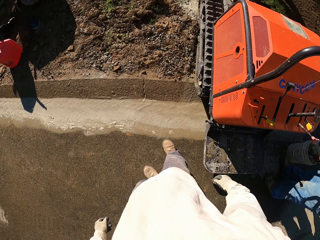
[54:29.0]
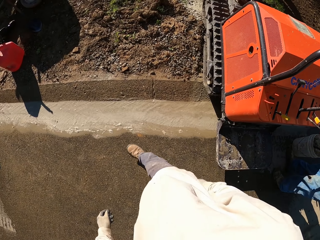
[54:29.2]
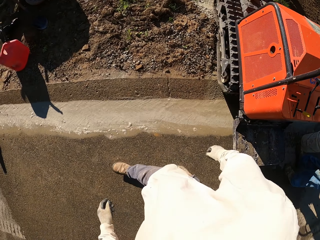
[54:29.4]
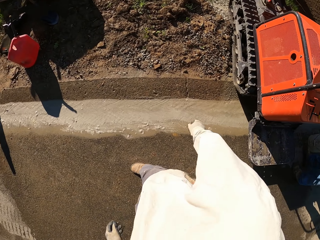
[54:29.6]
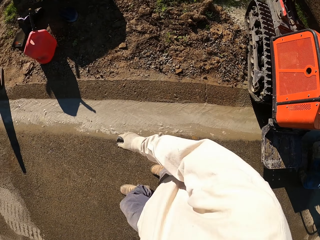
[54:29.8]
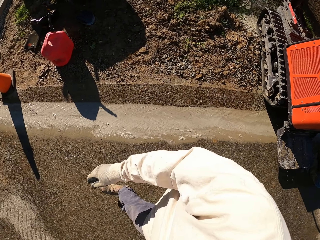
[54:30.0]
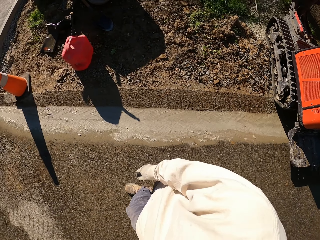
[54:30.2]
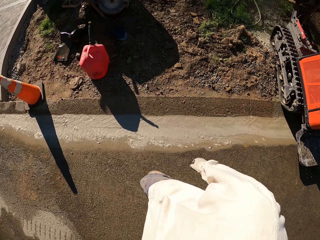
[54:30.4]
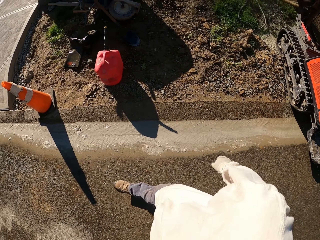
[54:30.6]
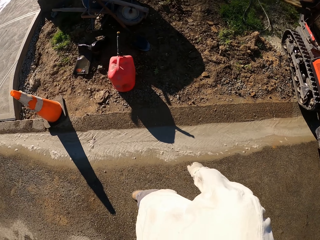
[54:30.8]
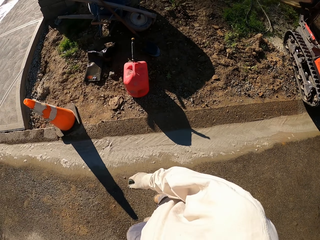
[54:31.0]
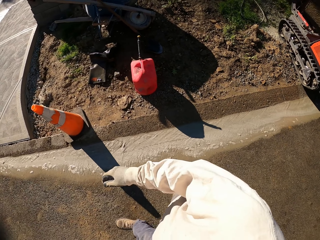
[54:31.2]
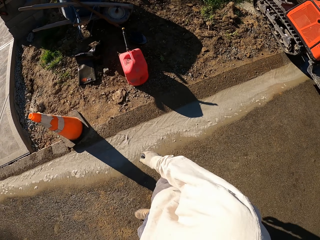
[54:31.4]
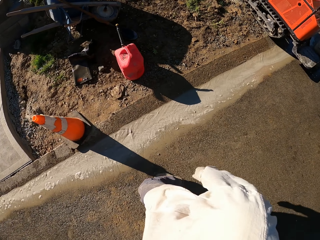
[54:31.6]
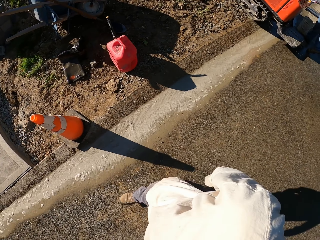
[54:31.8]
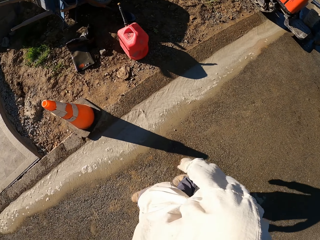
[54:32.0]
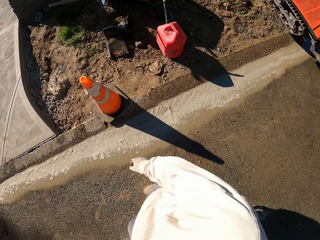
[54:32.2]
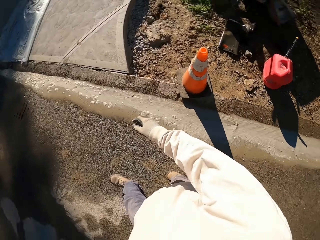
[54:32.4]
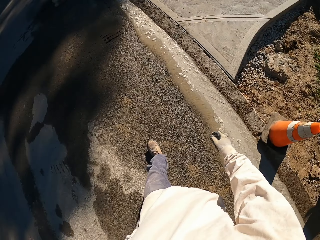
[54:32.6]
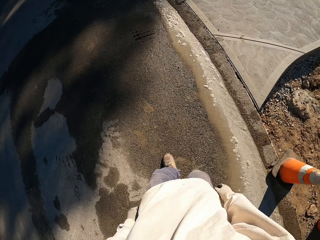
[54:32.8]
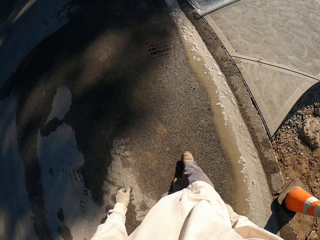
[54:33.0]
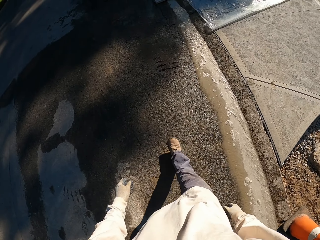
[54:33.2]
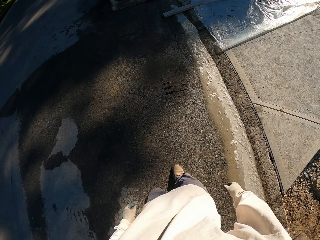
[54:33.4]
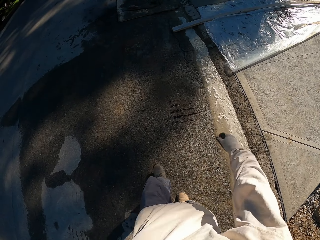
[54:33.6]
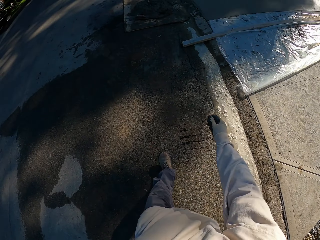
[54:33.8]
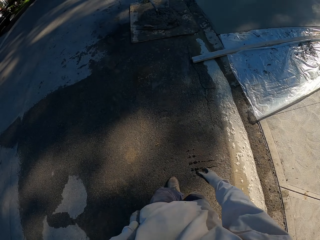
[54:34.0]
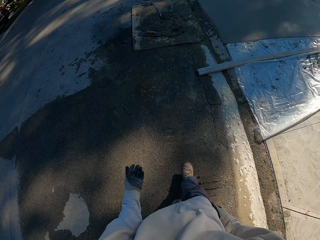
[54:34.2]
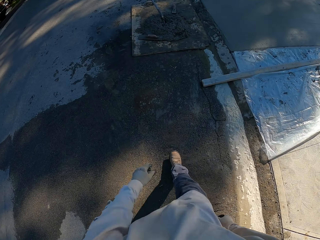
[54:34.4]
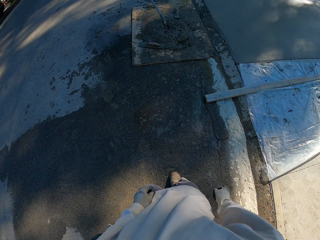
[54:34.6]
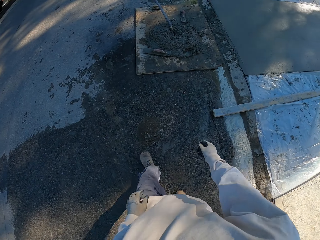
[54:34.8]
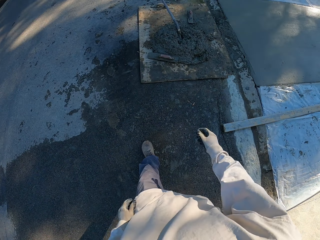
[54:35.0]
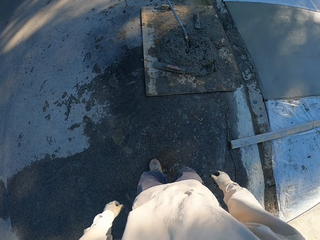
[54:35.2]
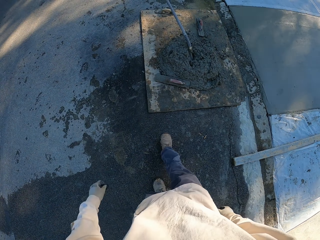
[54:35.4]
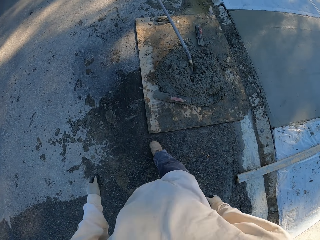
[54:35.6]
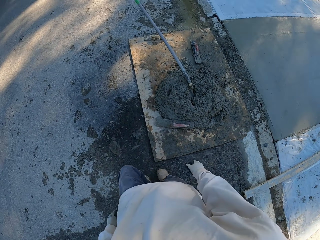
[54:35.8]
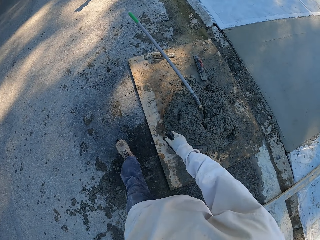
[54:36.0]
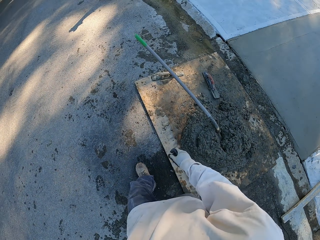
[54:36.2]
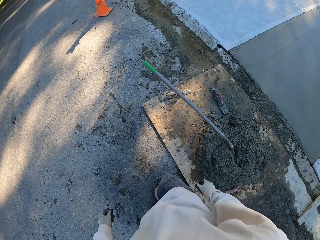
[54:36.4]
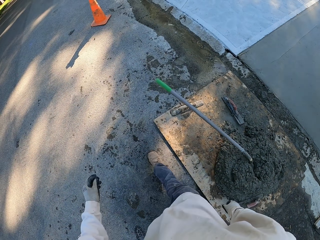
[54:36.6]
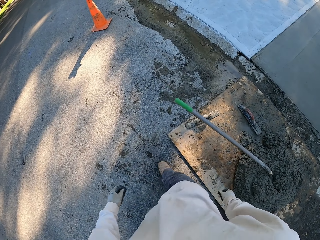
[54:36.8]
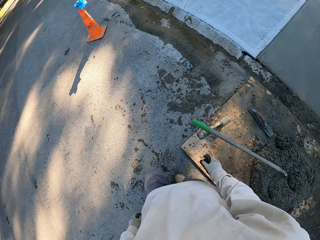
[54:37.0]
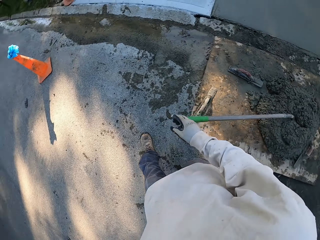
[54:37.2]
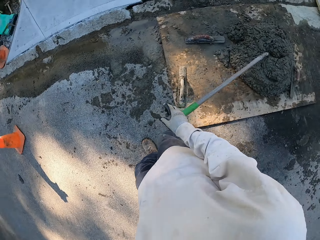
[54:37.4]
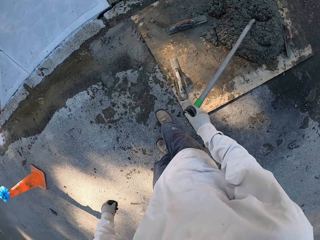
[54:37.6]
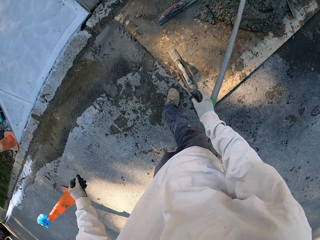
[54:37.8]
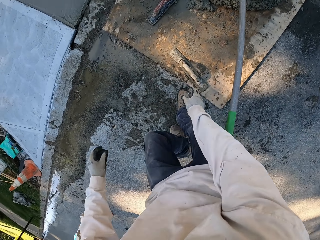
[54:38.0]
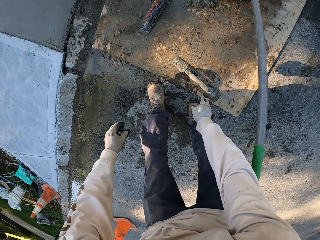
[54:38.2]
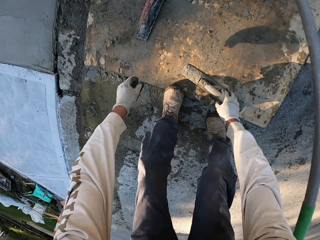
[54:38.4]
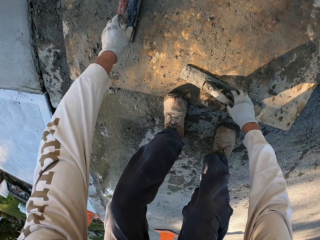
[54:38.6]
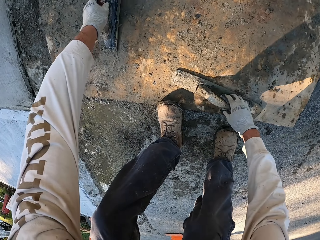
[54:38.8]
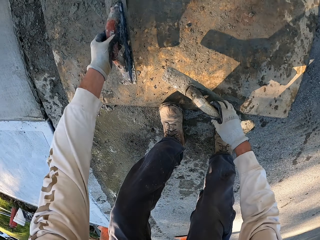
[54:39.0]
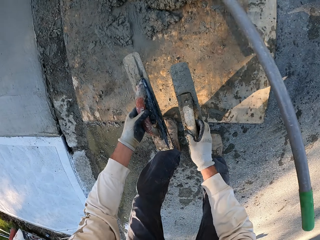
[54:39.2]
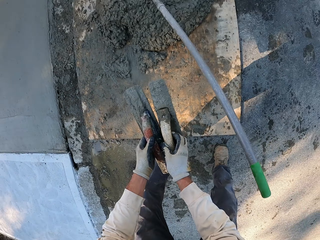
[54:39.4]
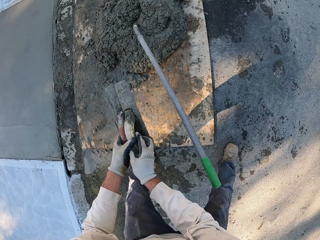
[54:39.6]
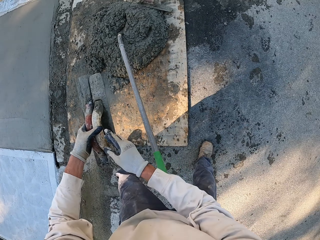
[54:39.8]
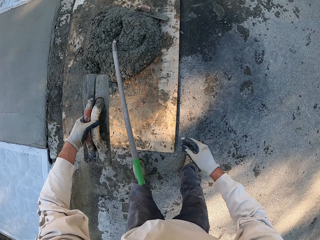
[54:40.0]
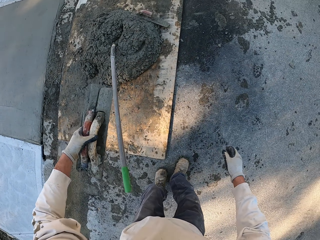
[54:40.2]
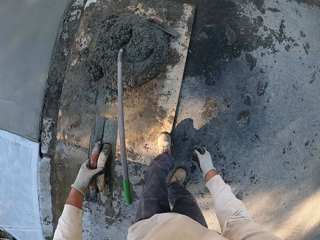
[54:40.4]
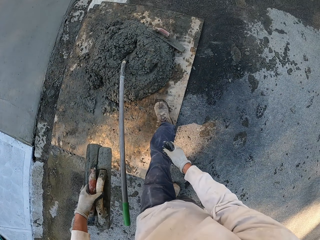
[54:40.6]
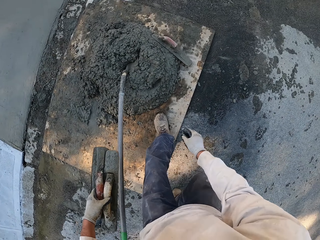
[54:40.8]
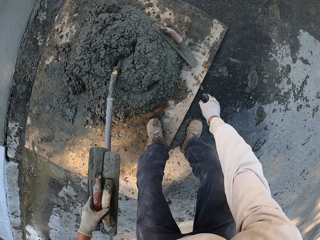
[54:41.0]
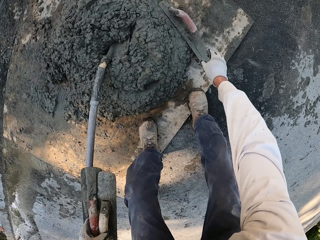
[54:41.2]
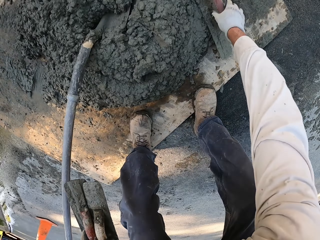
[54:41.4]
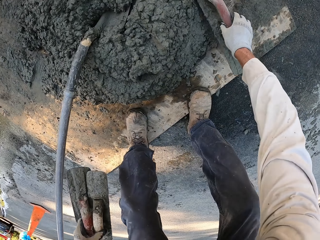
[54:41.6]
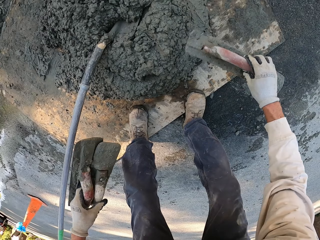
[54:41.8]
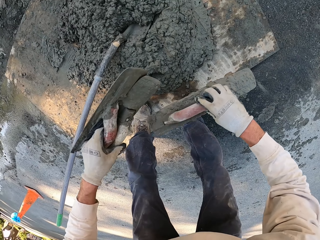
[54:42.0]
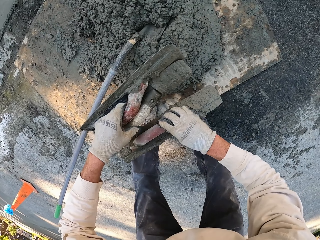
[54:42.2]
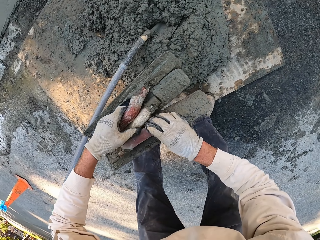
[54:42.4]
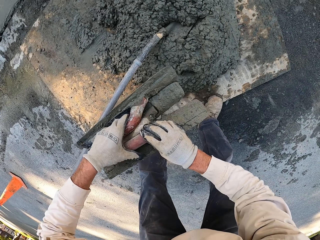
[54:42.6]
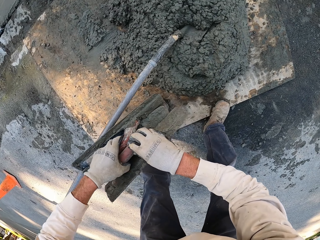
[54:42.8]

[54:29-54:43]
The camera wearer walks around. They pick up a masonry trowel or concrete floats. They hold the masonry trowel. They pick up another concrete float.

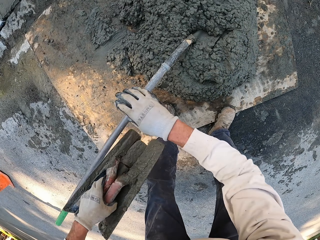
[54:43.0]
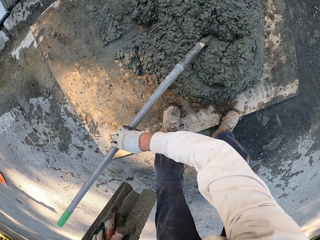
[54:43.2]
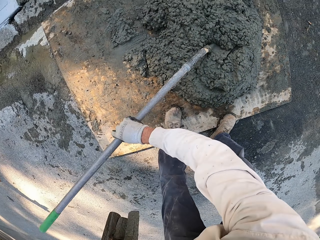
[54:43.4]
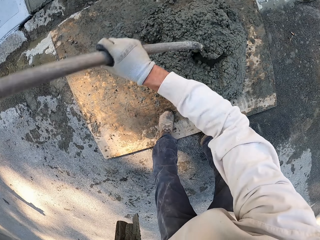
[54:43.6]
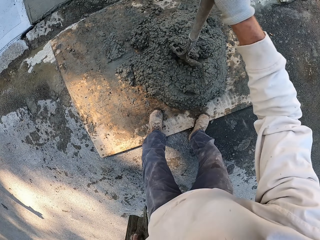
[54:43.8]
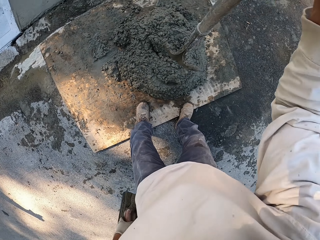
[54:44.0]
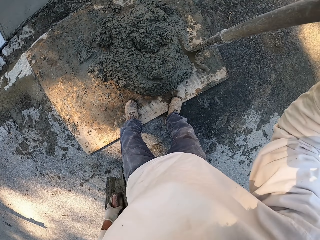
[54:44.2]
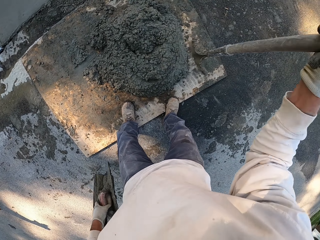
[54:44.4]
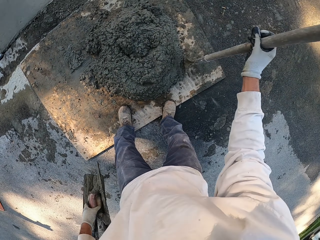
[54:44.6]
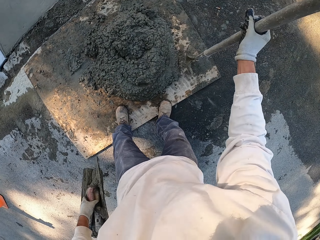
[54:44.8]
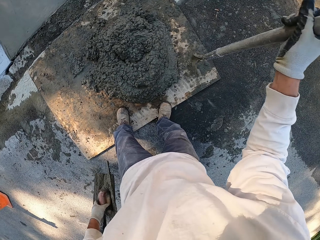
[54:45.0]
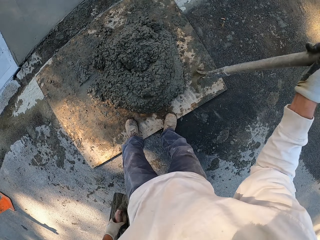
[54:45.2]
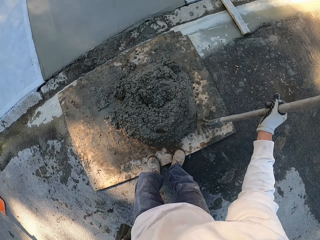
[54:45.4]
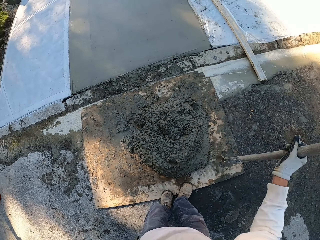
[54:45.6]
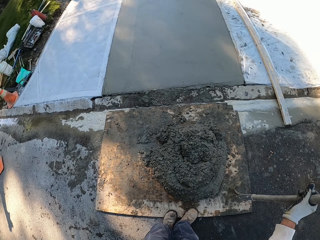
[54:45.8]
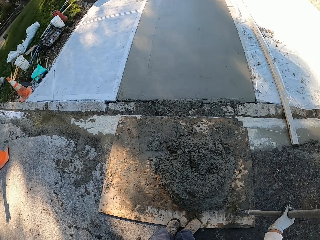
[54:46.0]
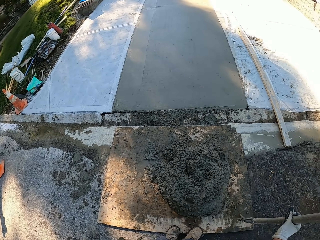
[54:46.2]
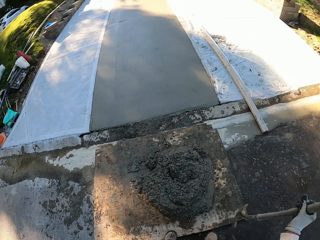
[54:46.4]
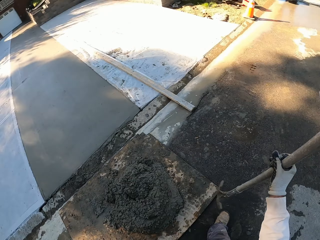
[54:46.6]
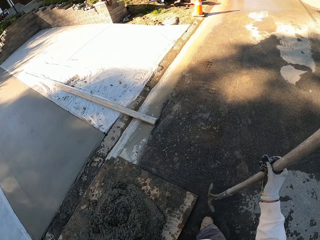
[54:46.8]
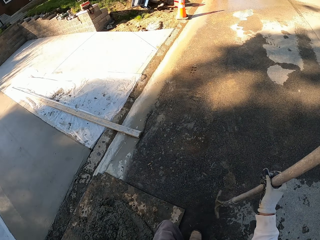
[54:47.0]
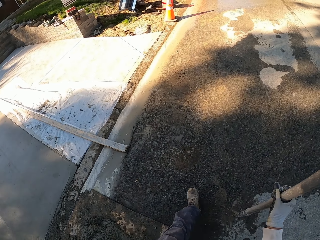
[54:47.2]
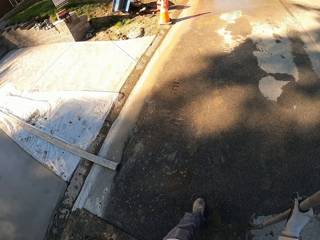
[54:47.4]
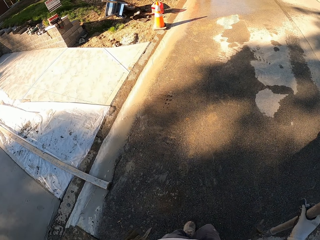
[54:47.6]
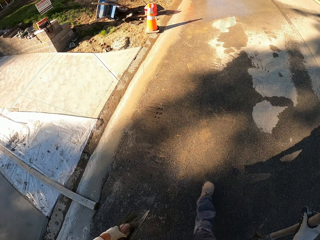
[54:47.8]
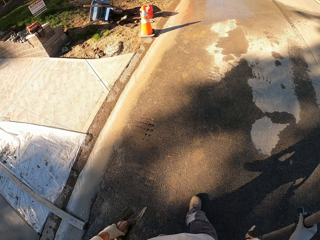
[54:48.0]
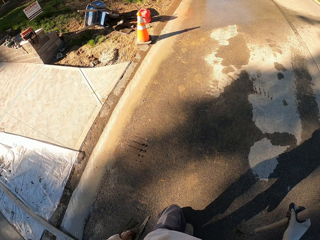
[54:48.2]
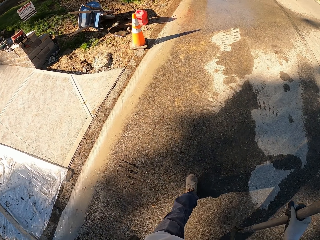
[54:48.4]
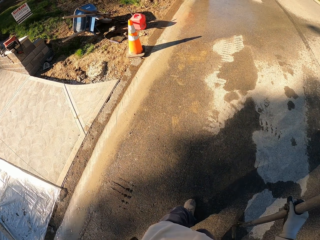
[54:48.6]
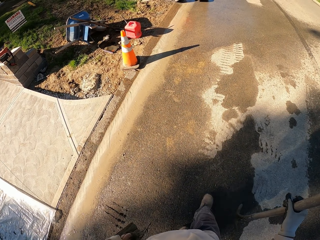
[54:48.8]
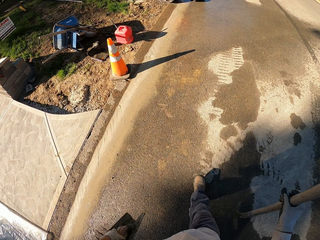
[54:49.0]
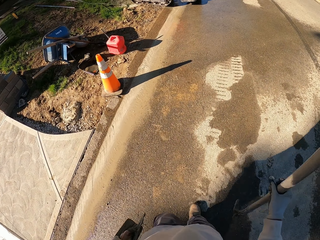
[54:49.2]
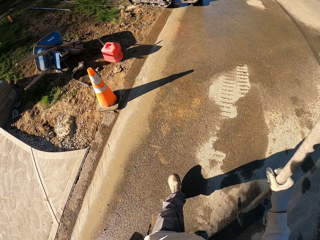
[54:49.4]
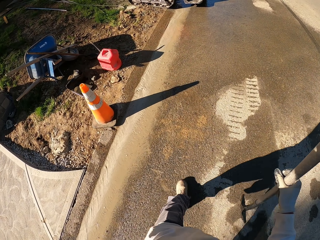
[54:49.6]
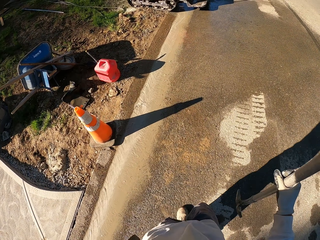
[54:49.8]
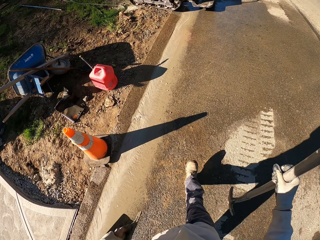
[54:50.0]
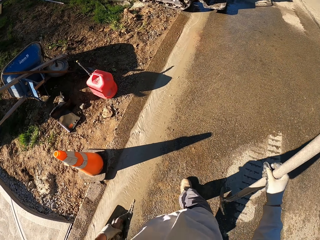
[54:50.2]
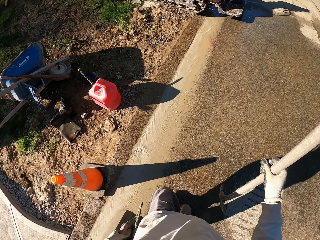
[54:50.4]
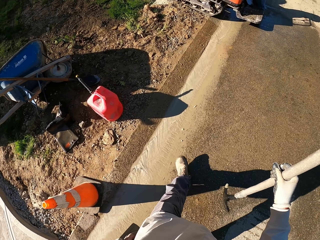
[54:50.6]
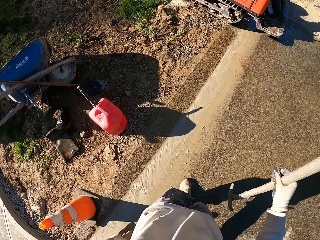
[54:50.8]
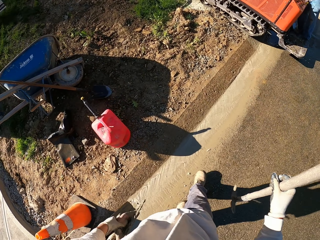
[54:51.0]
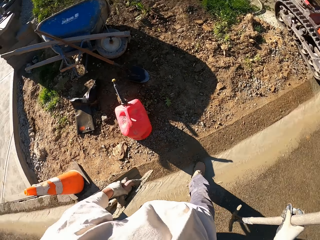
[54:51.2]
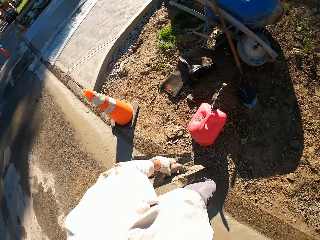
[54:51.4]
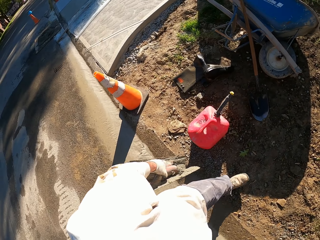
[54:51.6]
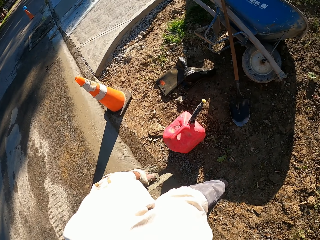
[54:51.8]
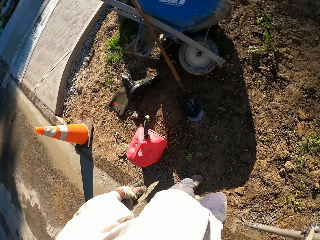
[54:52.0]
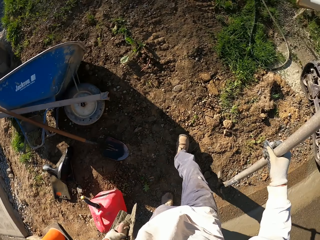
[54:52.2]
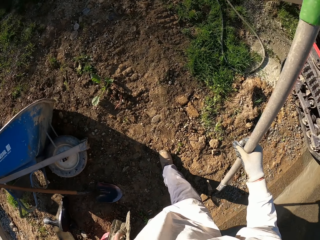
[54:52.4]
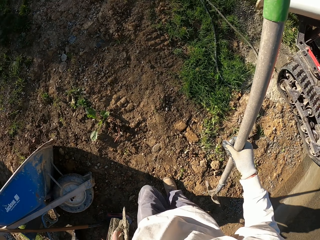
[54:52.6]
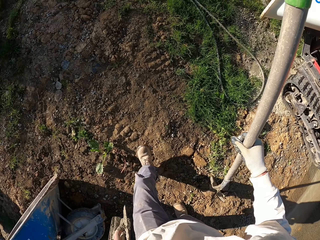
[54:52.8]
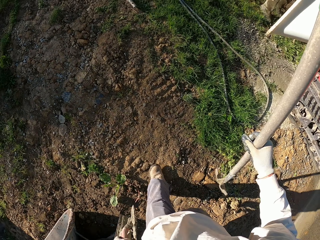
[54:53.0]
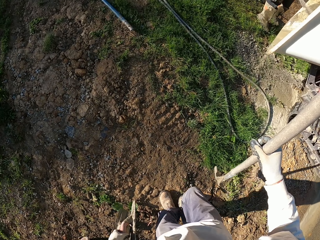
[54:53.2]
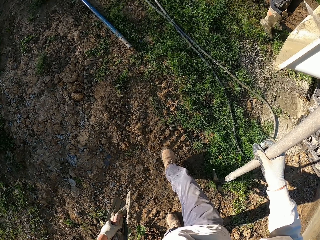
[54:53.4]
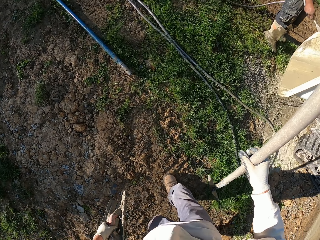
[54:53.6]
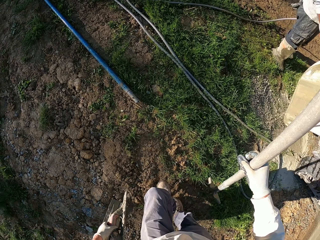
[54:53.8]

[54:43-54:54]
The camera wearer picks up the spade. They hit the spade on the ground. They shake the spade. They walk around. They hold the spade. They walk around.
